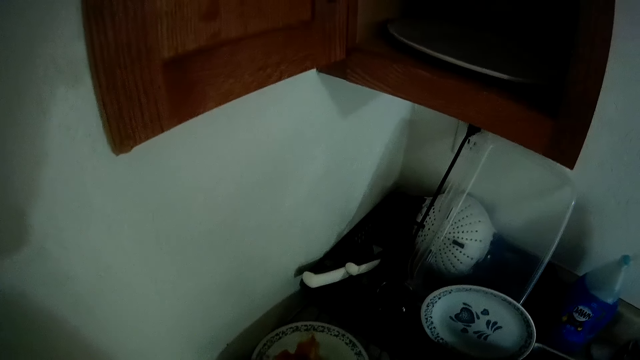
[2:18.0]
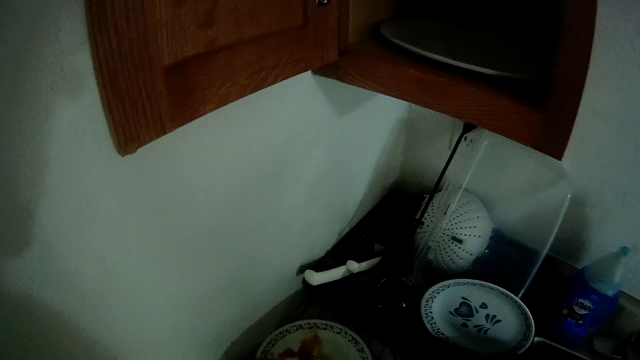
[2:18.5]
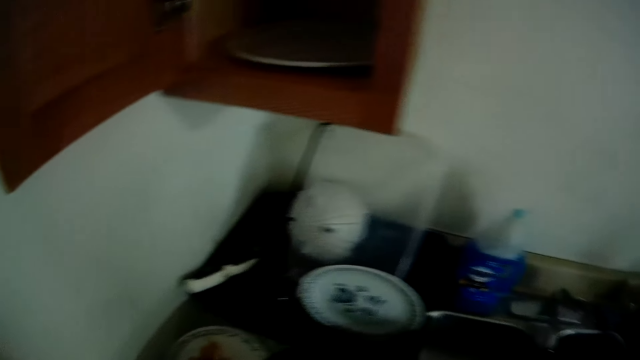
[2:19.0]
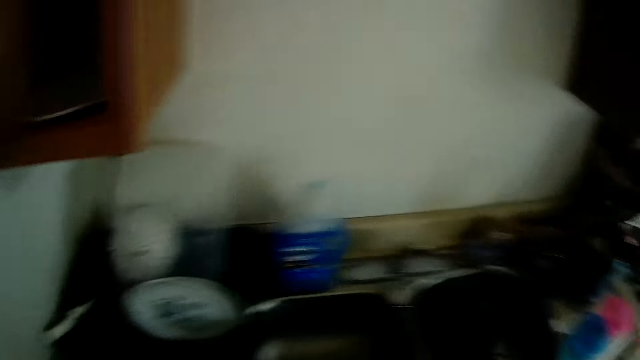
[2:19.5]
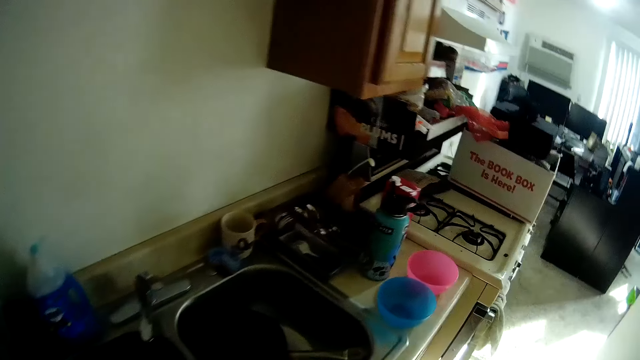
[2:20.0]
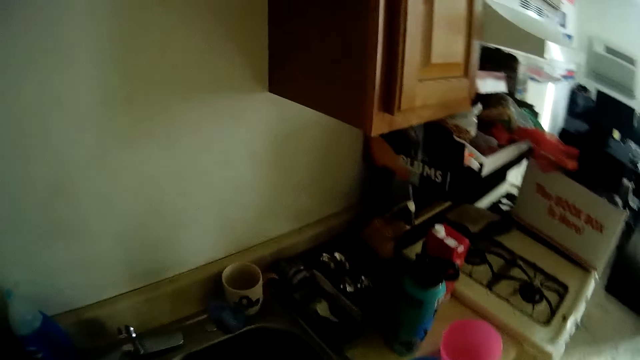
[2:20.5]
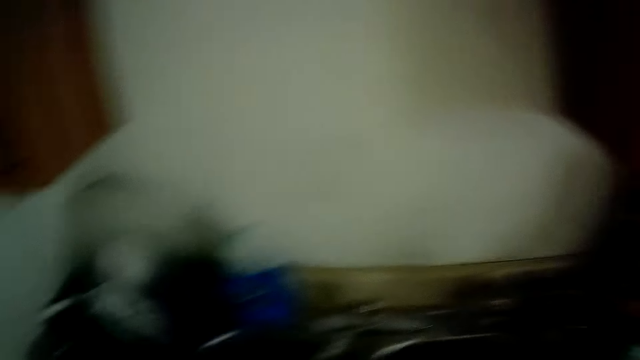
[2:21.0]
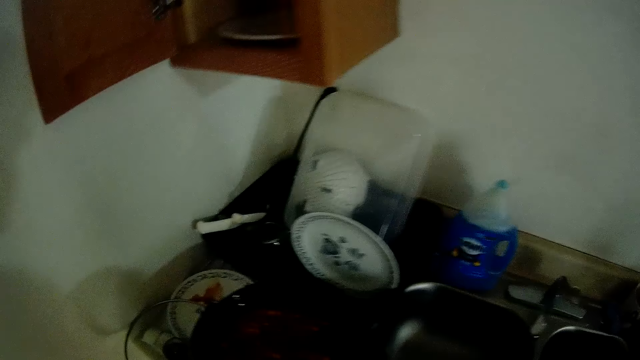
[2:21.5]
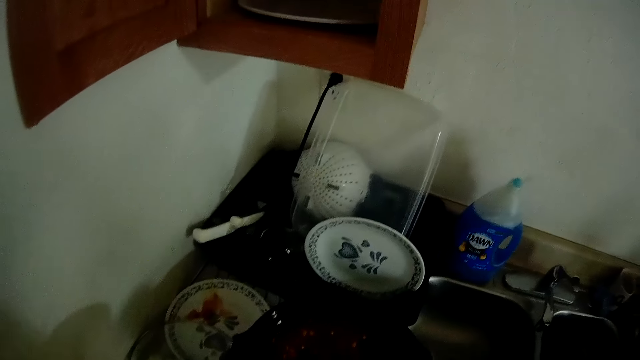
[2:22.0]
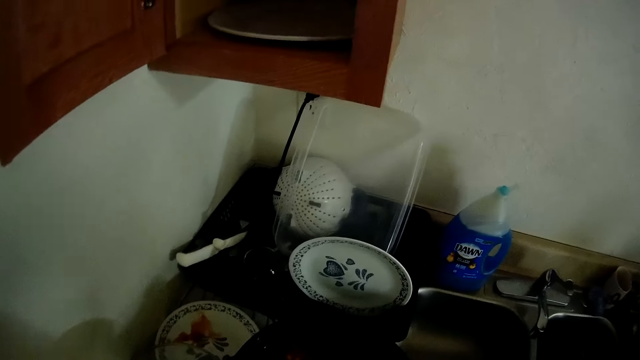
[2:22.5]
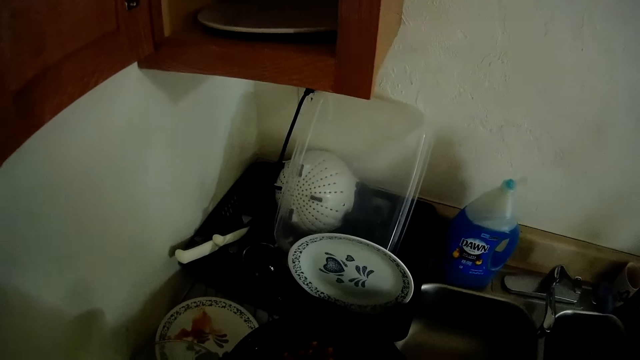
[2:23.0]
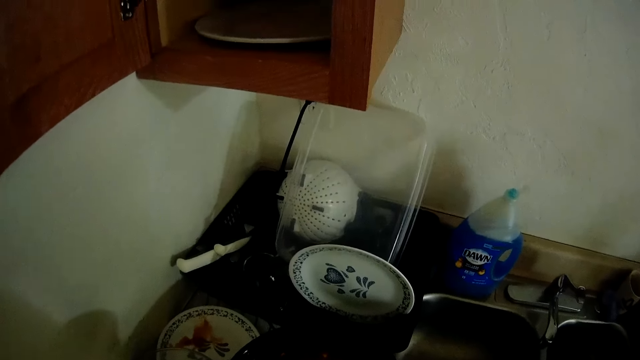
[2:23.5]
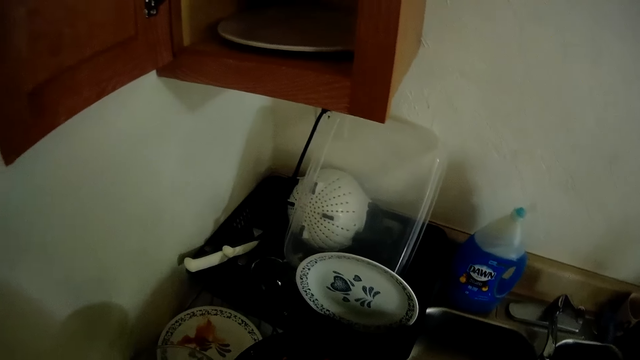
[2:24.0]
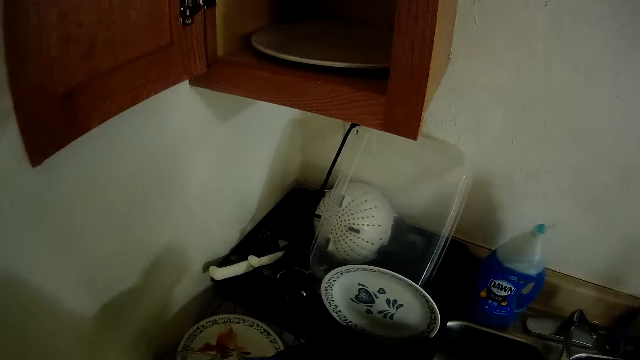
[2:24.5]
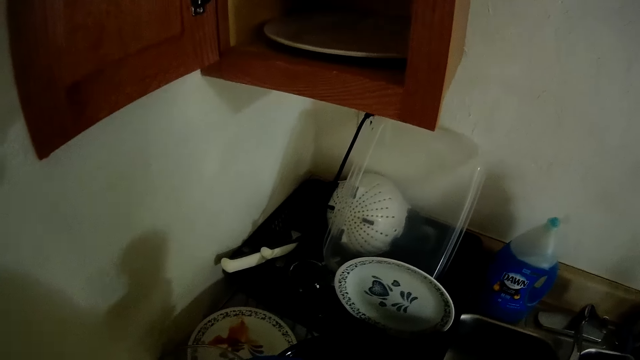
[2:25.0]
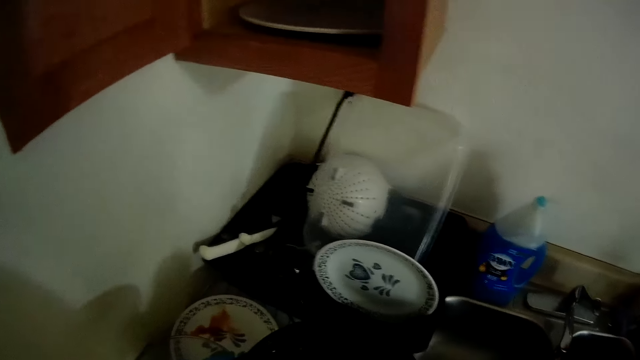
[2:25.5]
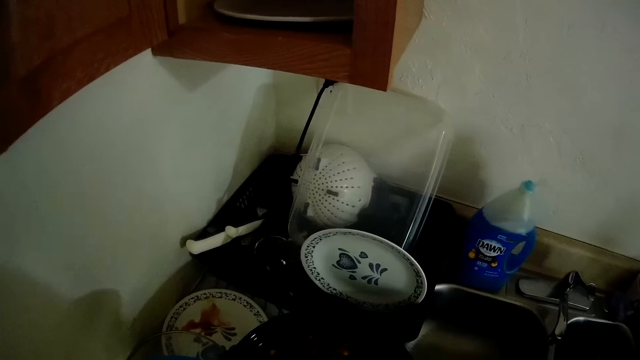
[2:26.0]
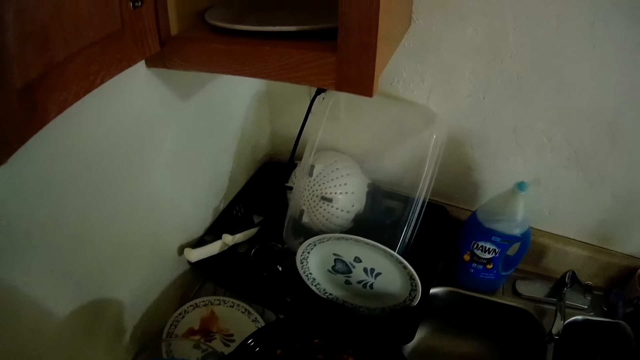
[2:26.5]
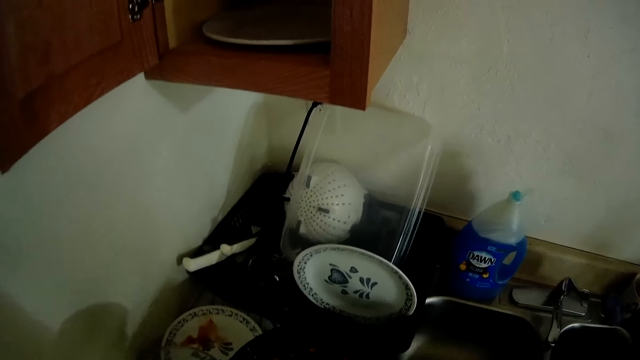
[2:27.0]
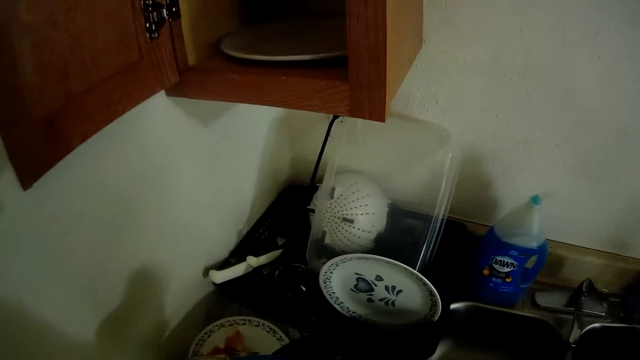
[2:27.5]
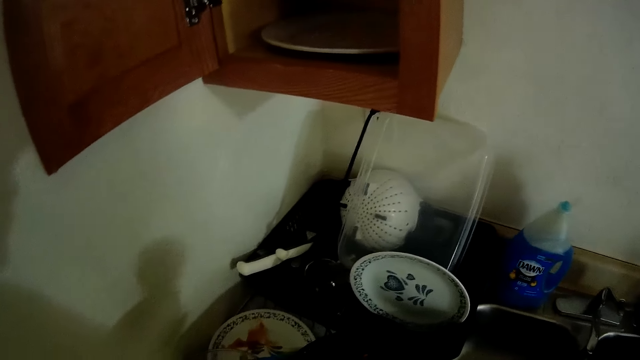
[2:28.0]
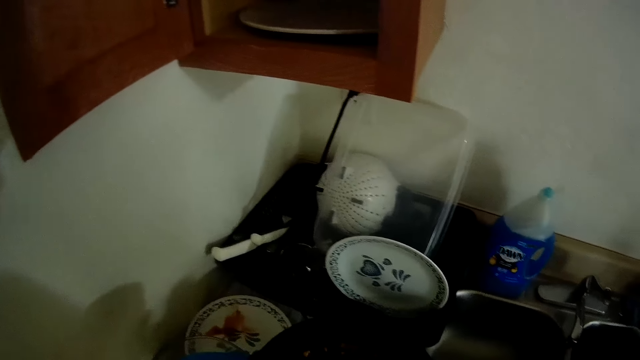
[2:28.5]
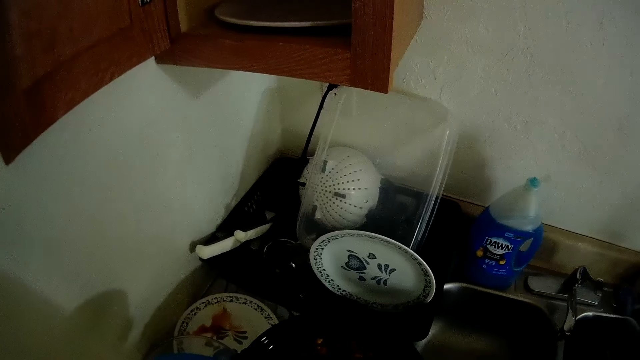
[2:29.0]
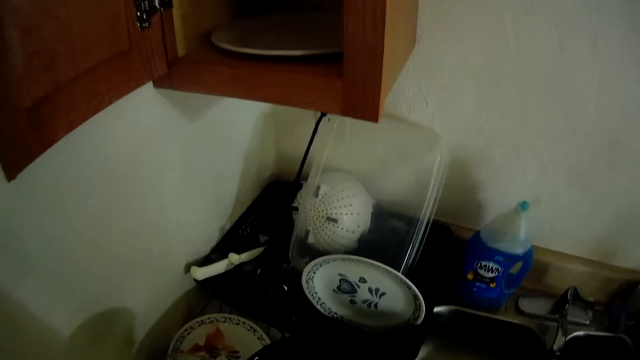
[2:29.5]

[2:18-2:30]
The camera wearer moves around the kitchen. He picks up a blue bowl on the counter. He picks up the spoon with his right hand. He serves the food in the blue bowl with the spoon.

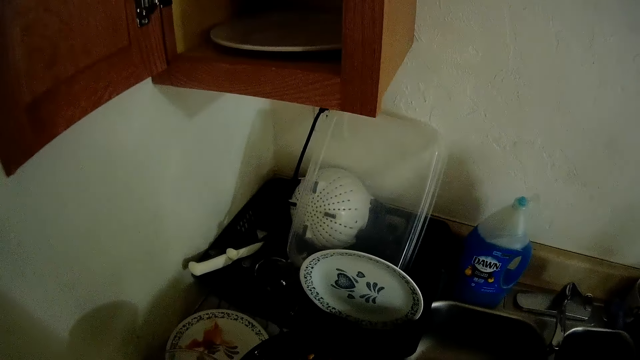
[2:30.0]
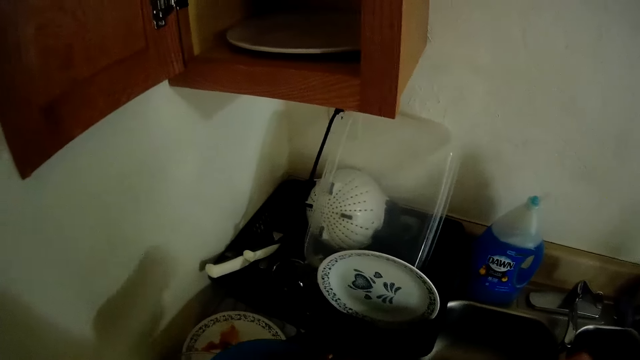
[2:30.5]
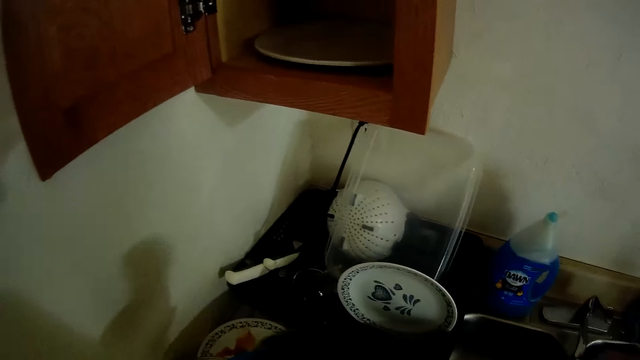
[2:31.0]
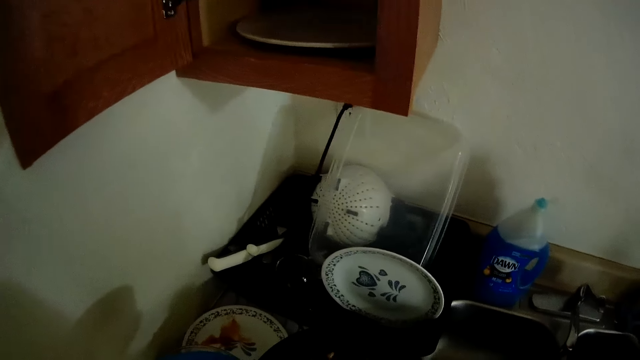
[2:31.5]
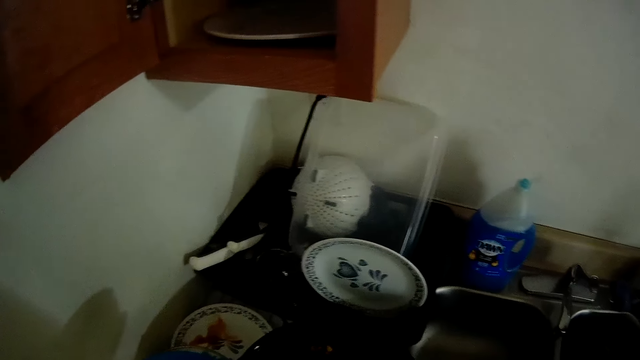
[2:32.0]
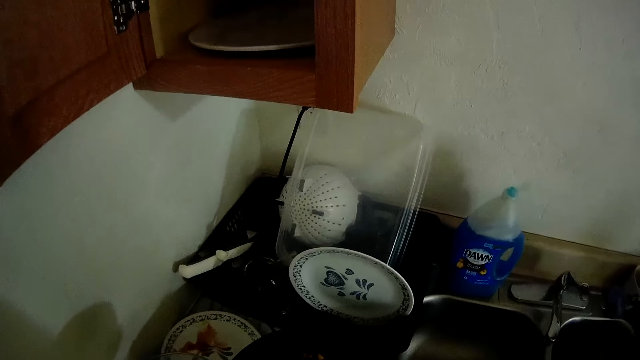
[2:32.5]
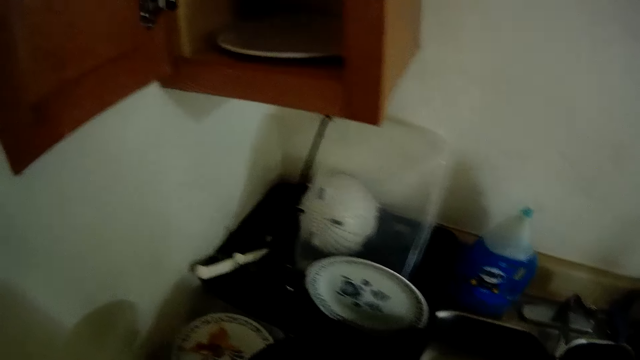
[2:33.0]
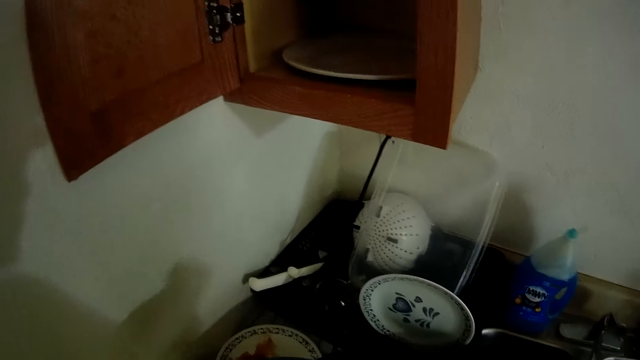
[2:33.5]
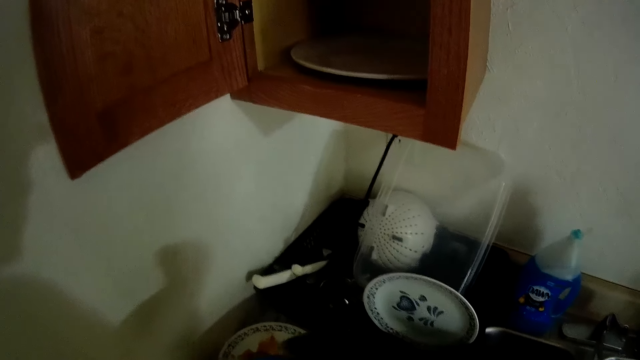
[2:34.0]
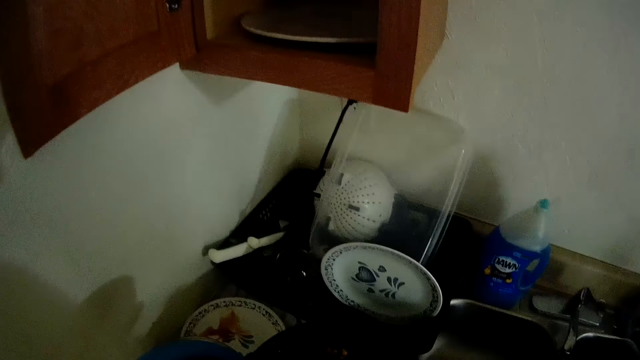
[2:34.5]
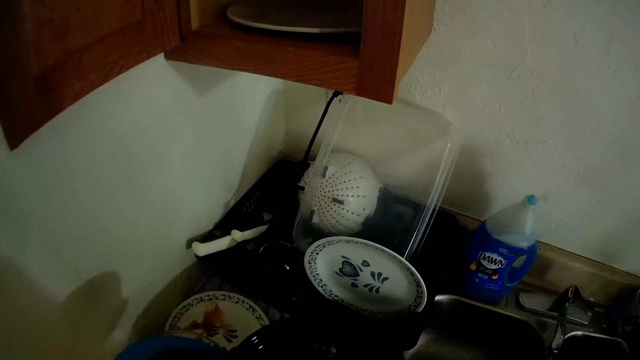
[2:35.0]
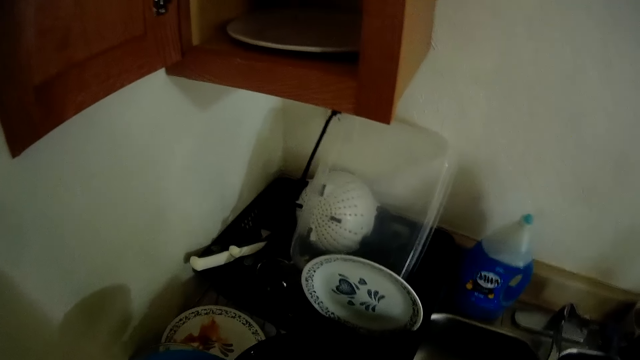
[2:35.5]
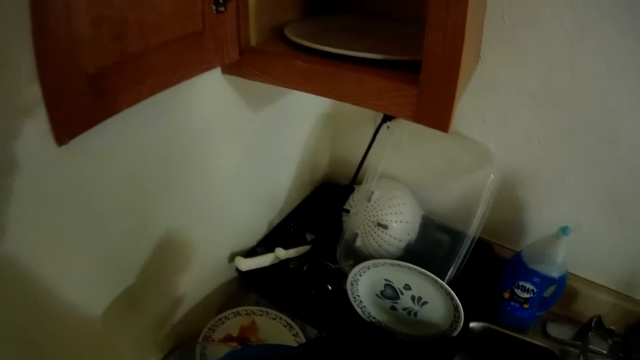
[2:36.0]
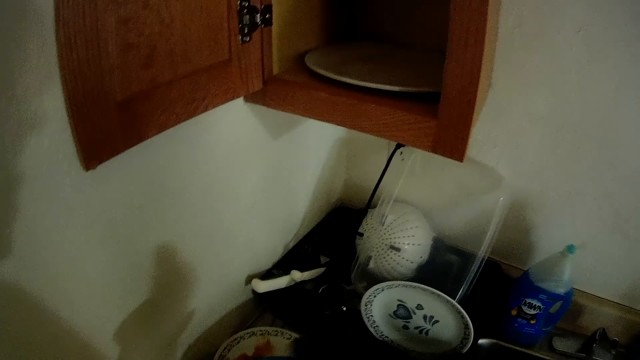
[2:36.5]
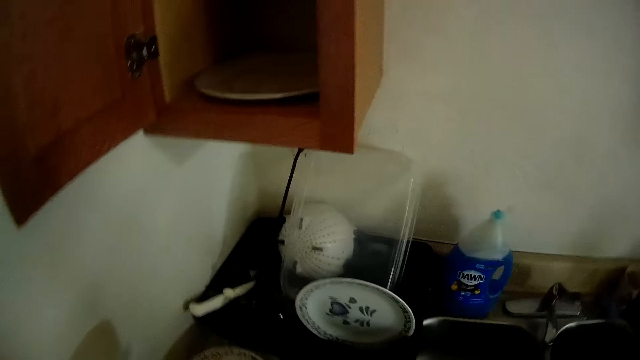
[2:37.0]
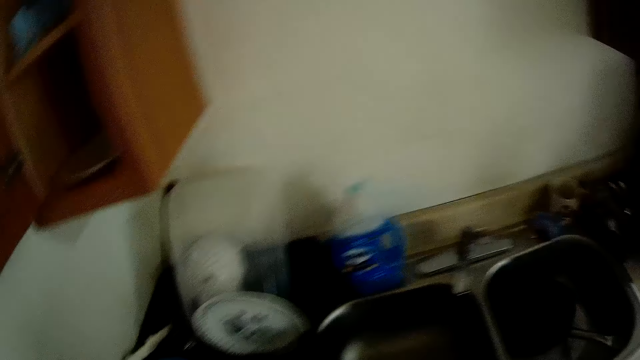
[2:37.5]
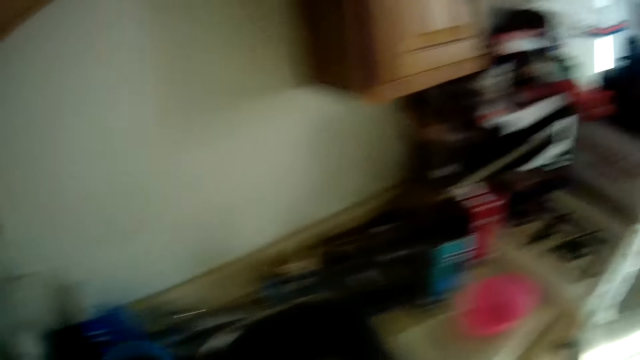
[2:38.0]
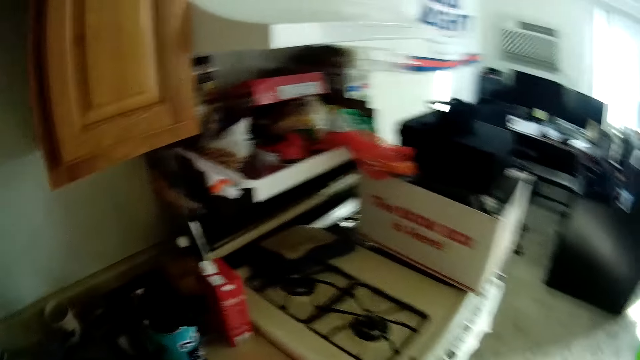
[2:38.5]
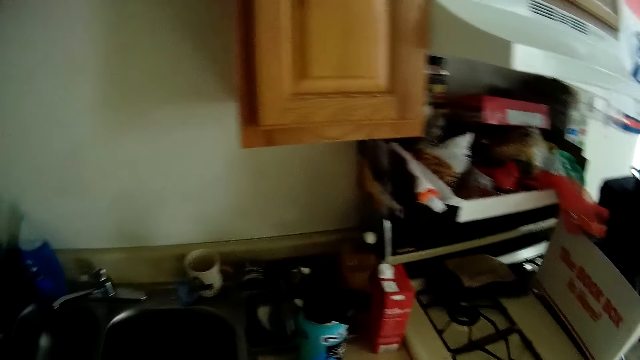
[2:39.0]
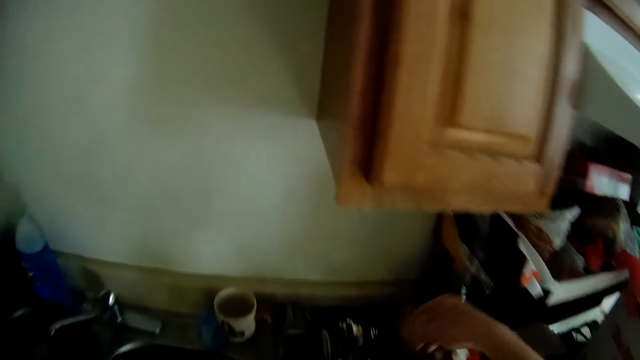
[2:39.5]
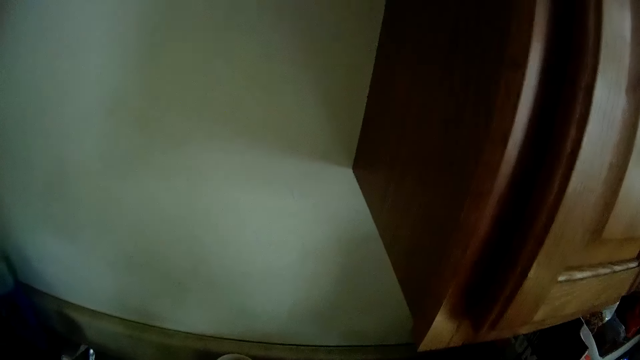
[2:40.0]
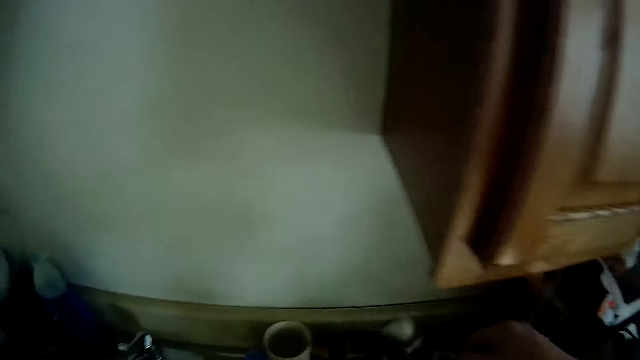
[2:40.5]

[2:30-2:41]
The camera wearer moves around the kitchen. He picks up a spoon from a spoon tray with his right hand.
